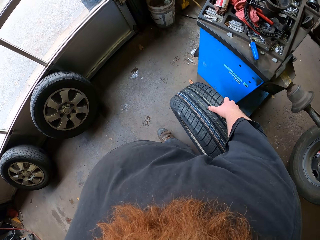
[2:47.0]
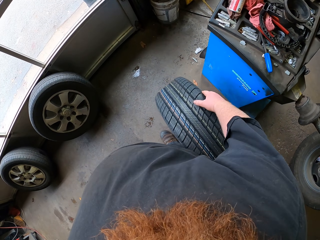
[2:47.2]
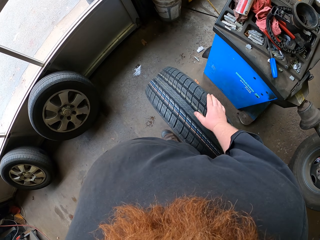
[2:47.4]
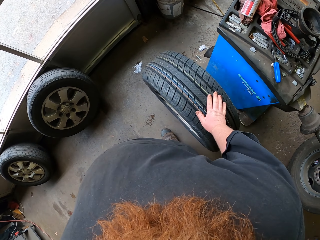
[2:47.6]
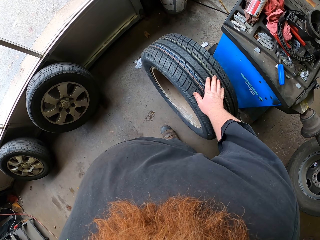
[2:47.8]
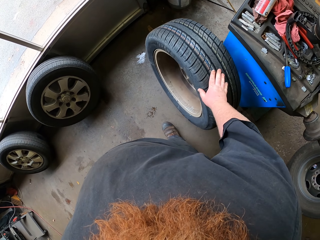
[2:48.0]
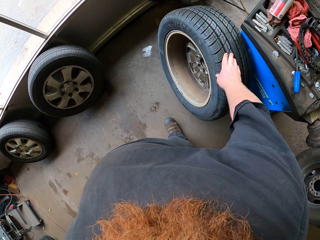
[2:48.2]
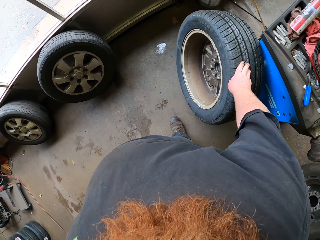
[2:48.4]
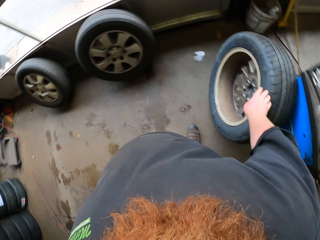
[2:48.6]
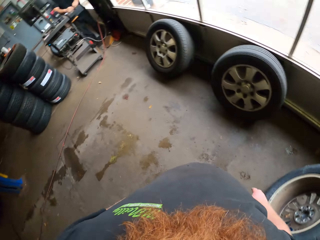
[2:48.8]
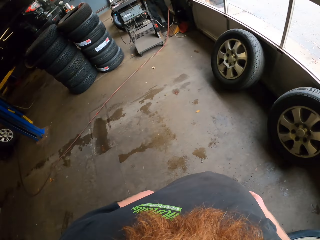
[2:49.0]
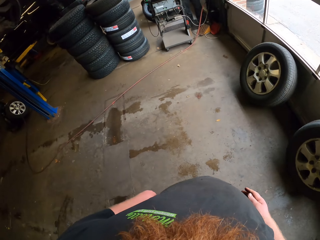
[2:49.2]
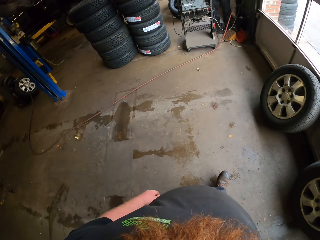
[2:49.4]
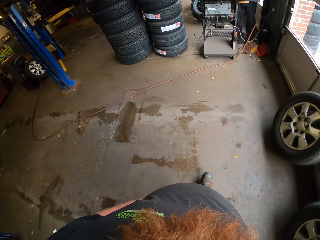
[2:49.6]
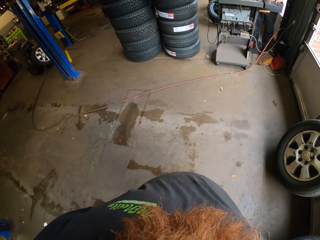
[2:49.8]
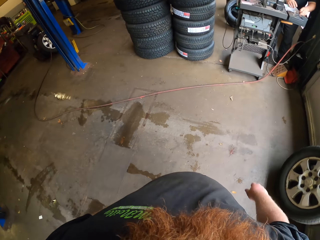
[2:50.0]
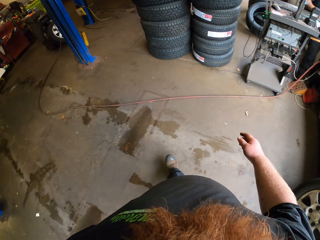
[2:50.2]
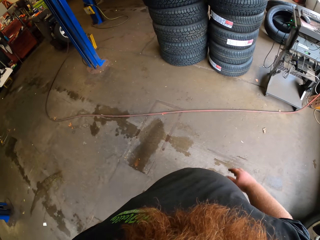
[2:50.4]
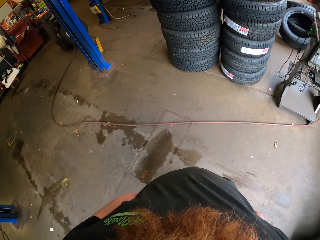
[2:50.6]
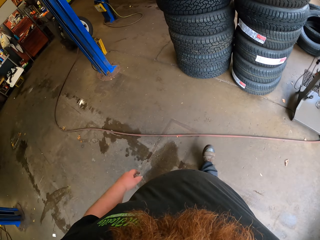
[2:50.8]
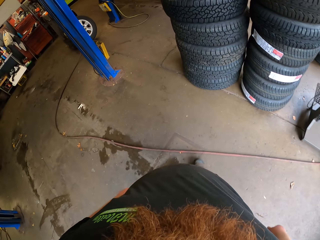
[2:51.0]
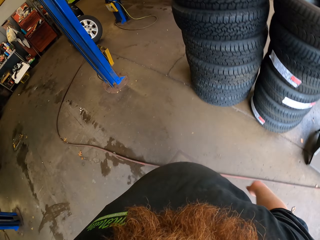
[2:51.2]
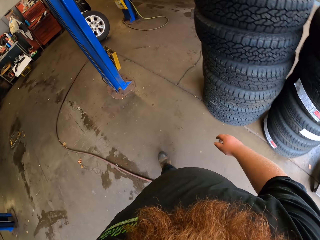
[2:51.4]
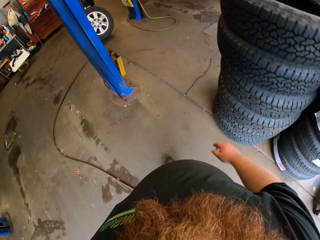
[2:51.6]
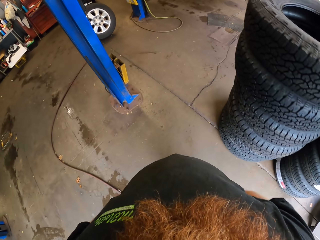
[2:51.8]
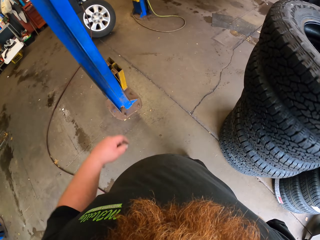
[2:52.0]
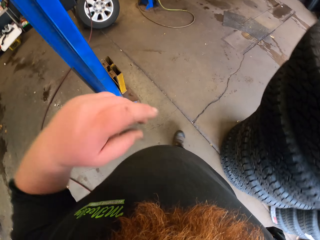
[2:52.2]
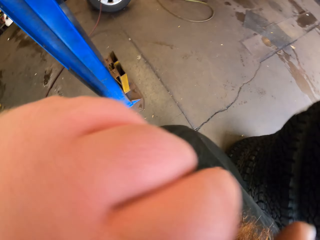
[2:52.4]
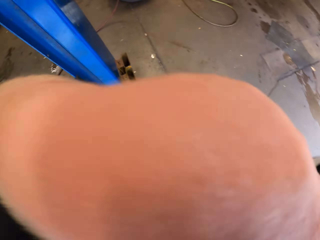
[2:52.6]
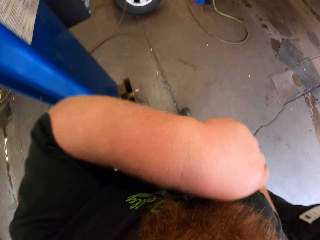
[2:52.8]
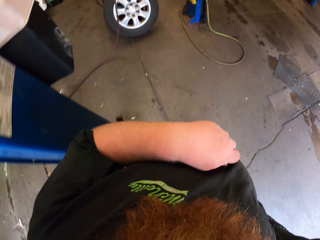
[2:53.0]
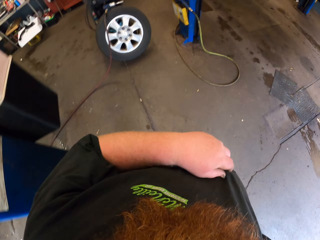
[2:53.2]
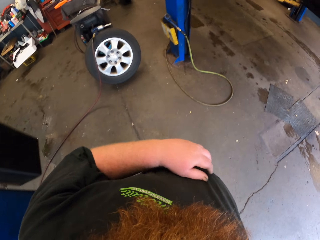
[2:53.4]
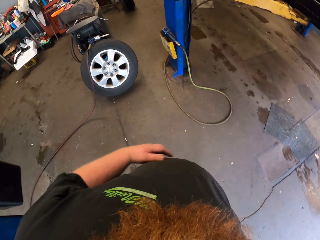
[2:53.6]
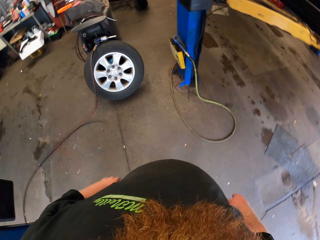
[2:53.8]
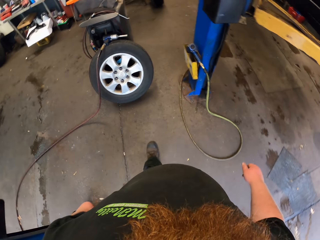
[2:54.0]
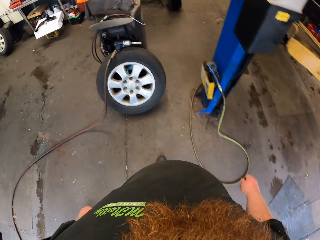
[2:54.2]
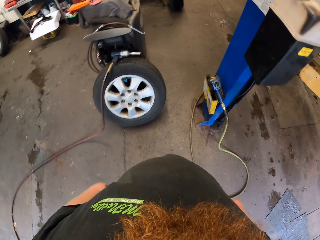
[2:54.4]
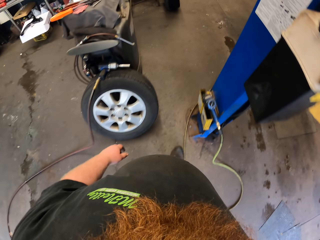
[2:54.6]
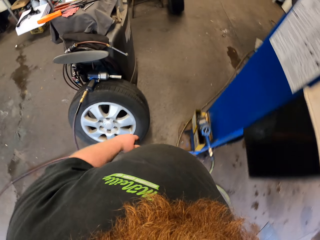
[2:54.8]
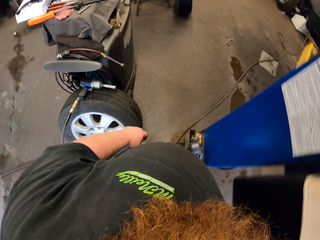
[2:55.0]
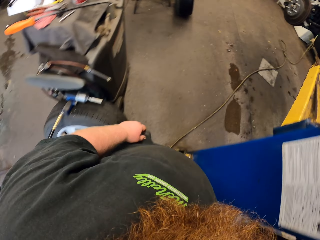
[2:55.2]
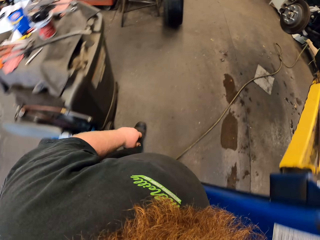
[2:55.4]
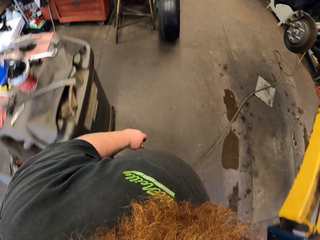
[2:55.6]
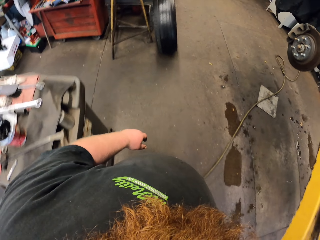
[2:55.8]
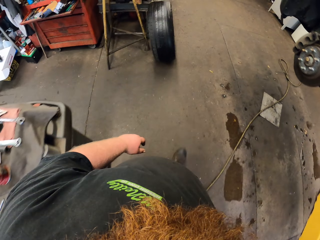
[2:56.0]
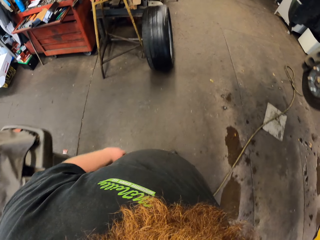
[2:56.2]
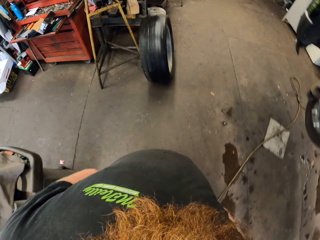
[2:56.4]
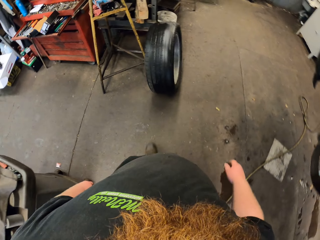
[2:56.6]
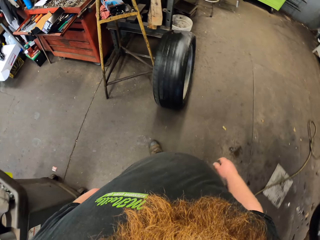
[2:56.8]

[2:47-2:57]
The camera wearer places the tire away. They look around. They walk in the garage. They raise a hand. They walk around.

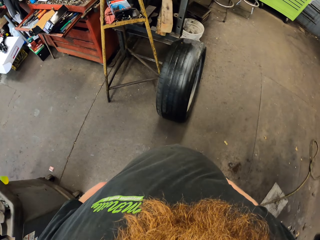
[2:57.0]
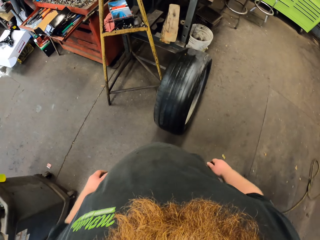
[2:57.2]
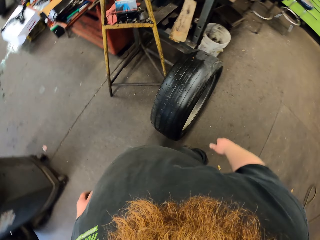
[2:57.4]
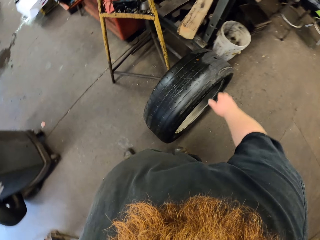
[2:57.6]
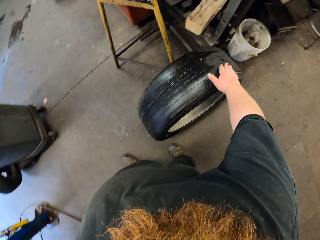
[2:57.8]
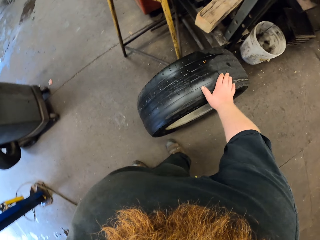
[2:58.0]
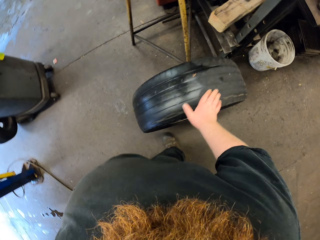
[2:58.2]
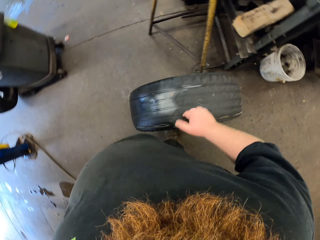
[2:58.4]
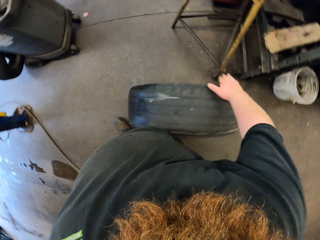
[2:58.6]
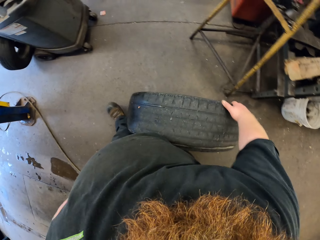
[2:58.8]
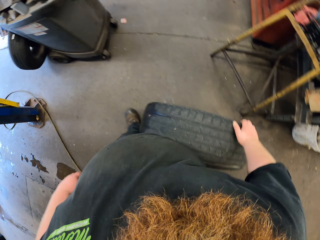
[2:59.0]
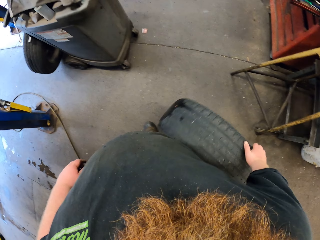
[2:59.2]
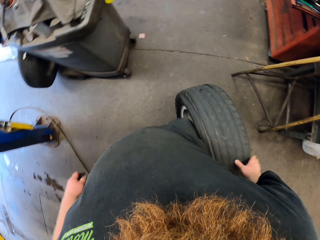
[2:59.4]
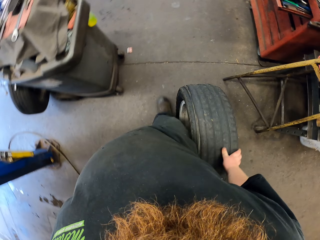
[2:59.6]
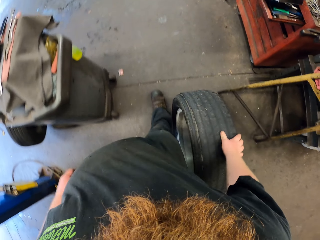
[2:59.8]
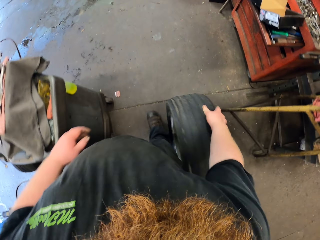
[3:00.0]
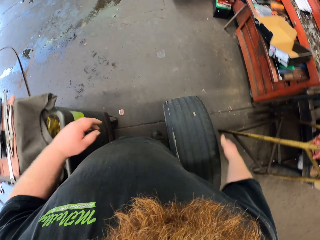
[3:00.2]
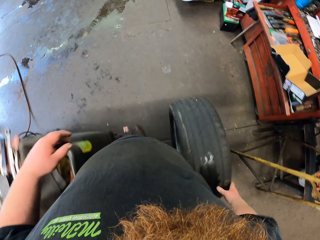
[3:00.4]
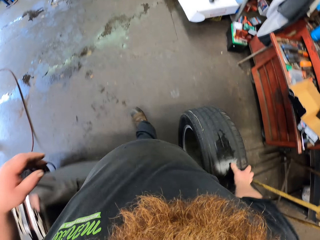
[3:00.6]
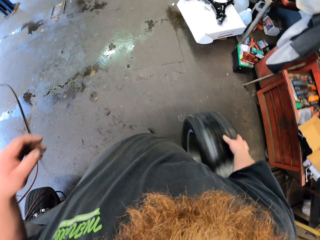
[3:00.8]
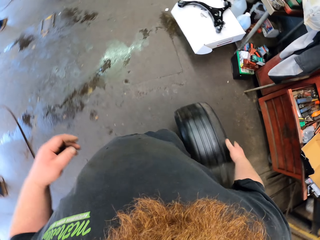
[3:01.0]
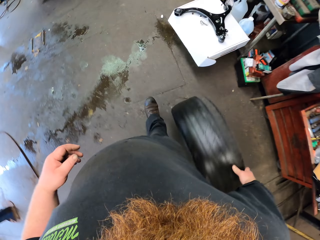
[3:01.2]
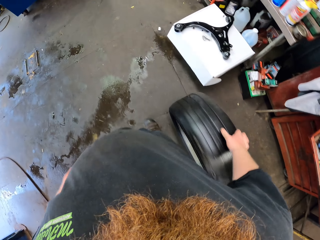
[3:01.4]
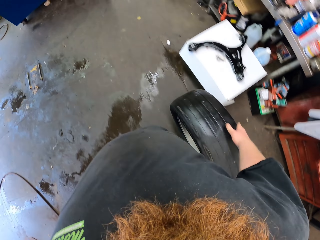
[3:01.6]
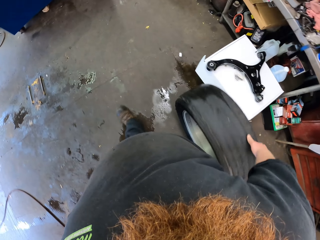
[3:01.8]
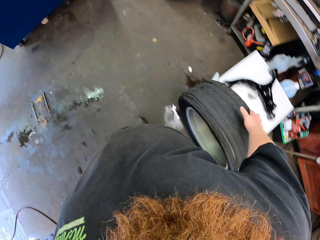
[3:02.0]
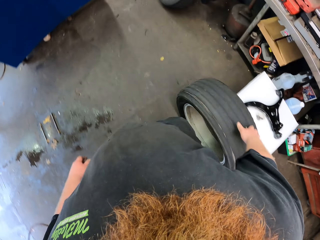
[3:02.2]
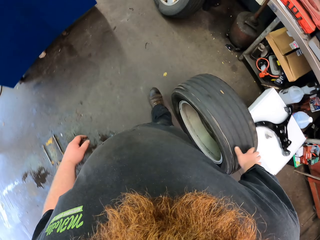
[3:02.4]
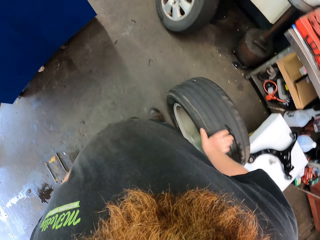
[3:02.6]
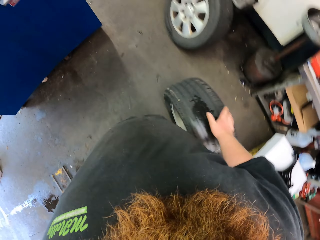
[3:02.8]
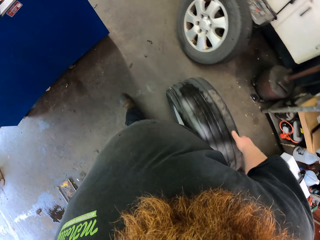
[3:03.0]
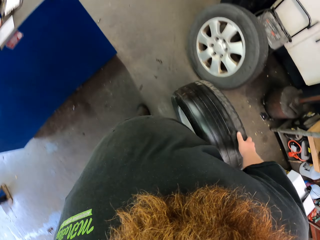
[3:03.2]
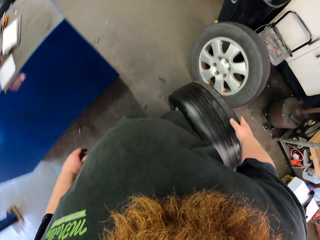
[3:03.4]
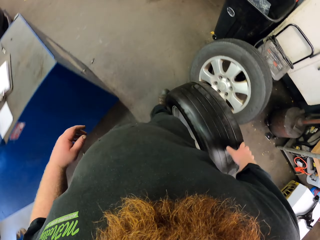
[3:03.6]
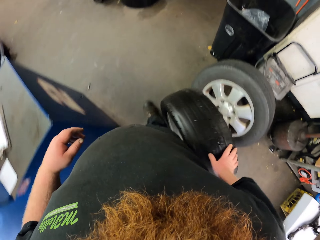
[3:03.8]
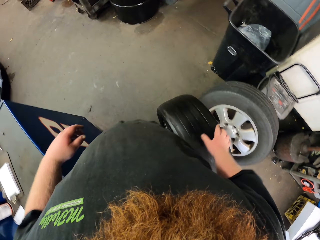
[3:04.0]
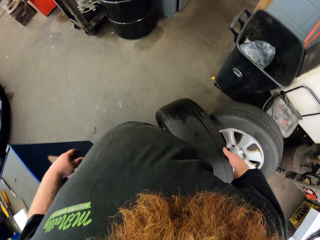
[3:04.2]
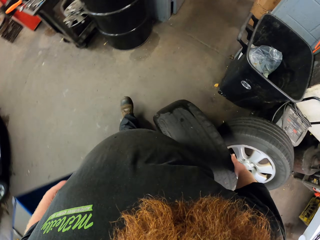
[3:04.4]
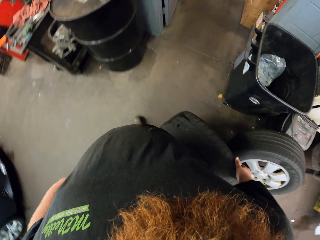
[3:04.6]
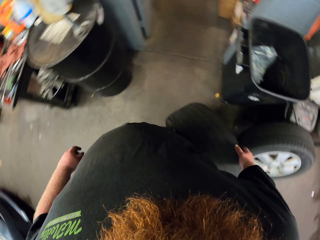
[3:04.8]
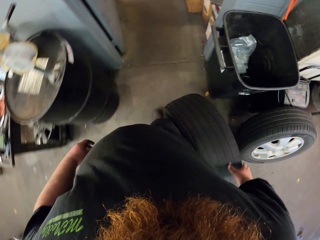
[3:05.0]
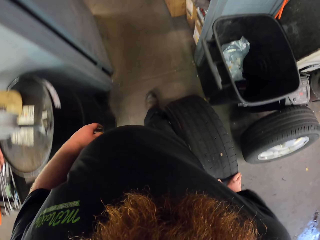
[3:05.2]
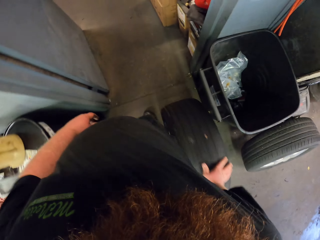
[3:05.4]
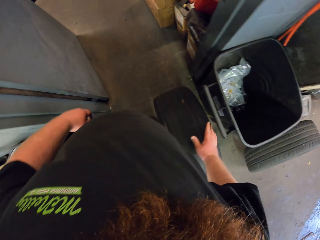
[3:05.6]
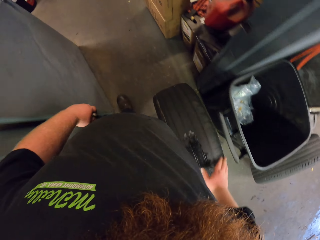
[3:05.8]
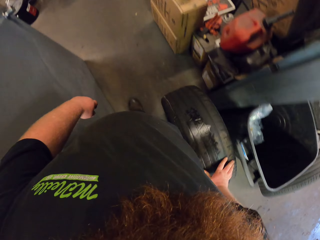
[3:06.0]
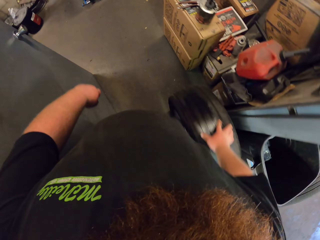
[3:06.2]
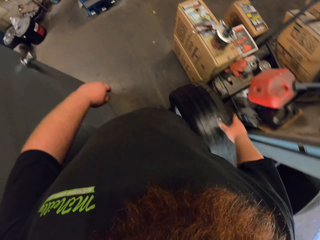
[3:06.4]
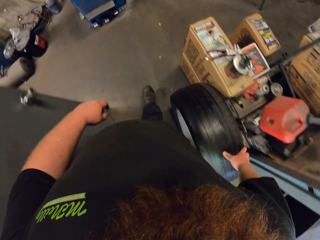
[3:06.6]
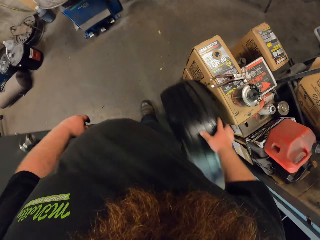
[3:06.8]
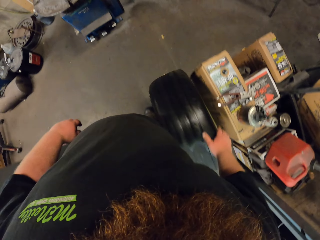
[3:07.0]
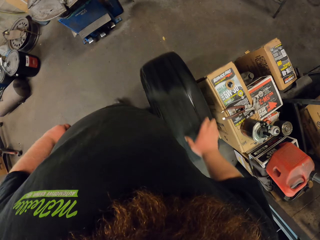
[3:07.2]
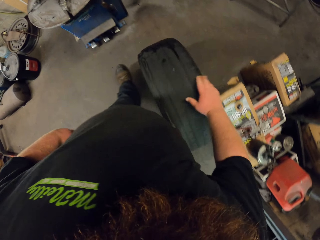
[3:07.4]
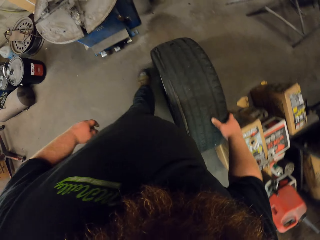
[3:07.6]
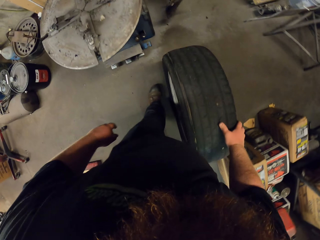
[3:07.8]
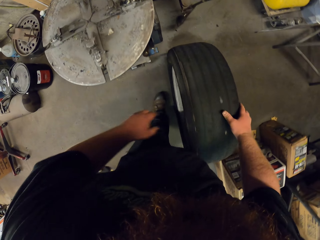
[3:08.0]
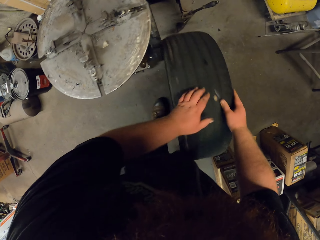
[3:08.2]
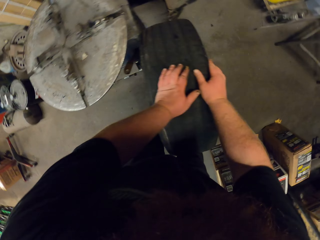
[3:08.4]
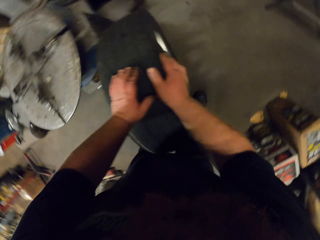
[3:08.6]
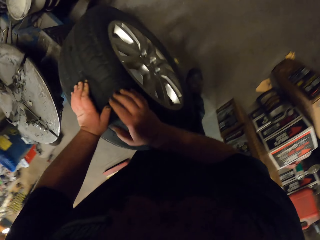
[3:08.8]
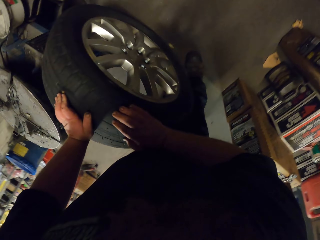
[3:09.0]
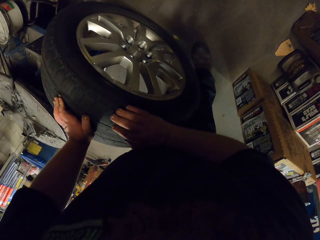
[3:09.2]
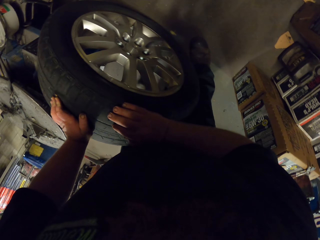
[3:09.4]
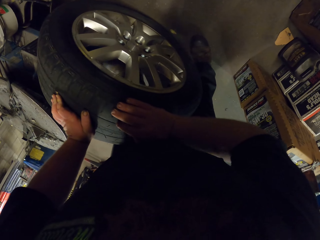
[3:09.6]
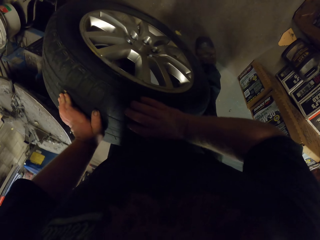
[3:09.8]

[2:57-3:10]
The camera wearer rides the tire on the floor. They walk around.
